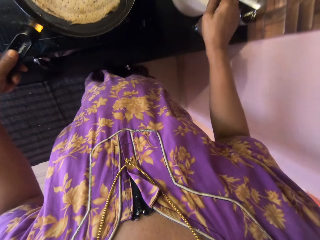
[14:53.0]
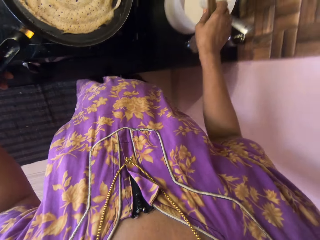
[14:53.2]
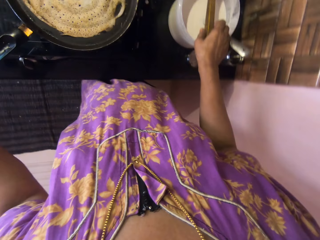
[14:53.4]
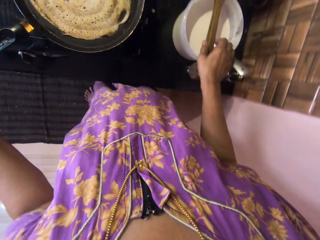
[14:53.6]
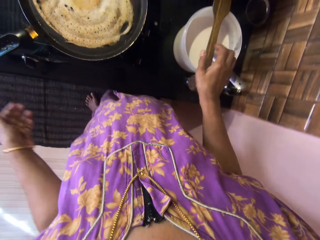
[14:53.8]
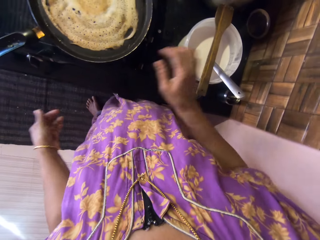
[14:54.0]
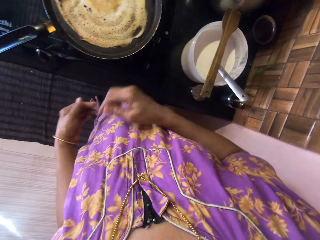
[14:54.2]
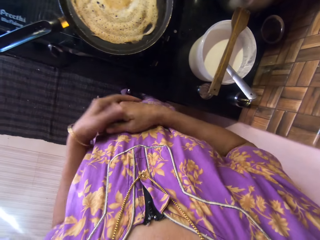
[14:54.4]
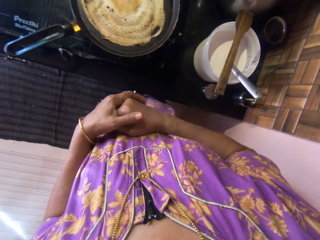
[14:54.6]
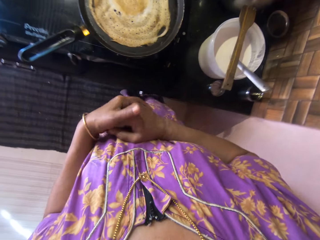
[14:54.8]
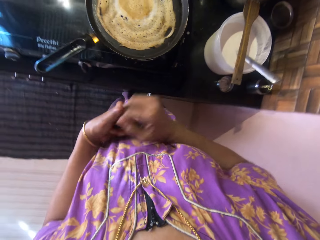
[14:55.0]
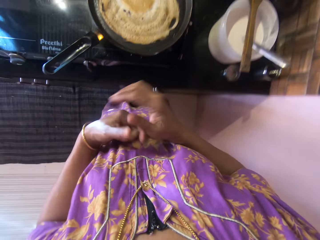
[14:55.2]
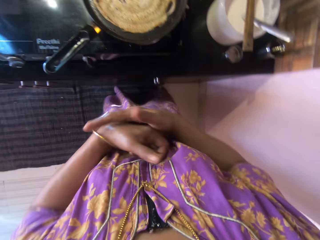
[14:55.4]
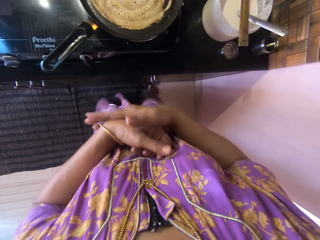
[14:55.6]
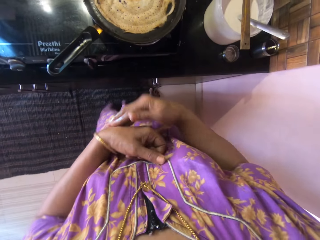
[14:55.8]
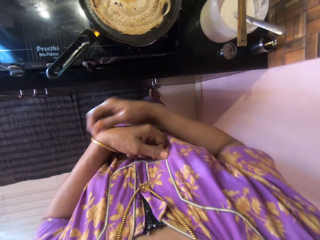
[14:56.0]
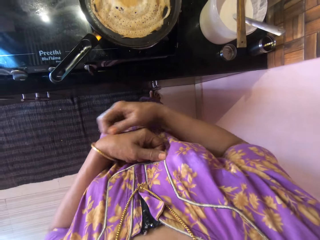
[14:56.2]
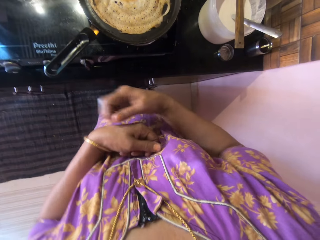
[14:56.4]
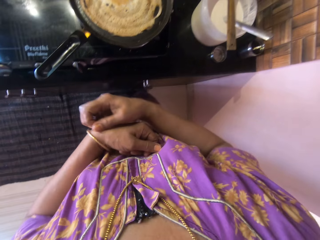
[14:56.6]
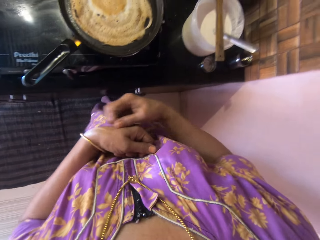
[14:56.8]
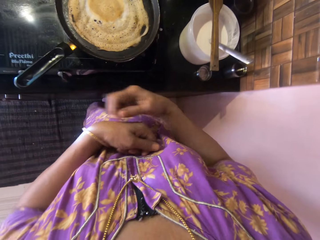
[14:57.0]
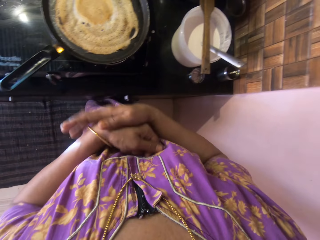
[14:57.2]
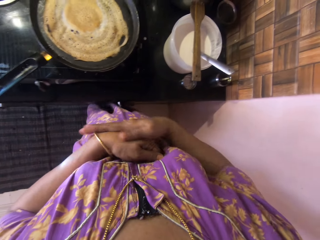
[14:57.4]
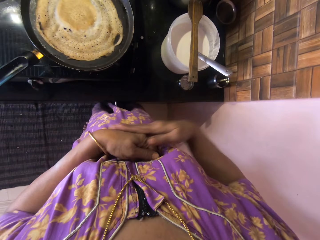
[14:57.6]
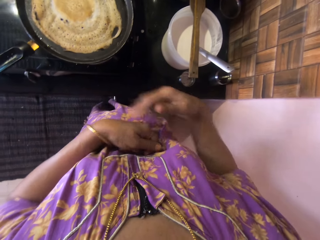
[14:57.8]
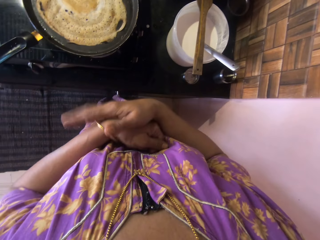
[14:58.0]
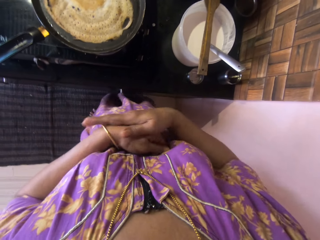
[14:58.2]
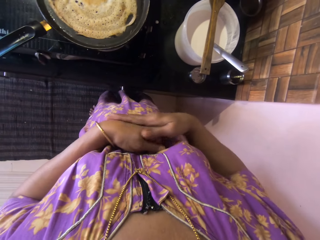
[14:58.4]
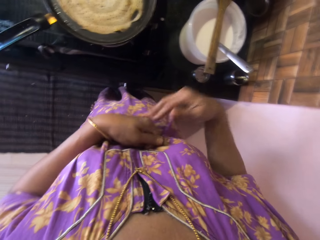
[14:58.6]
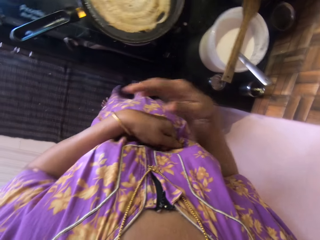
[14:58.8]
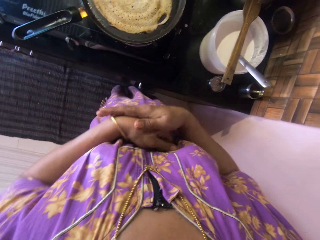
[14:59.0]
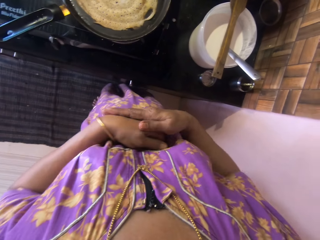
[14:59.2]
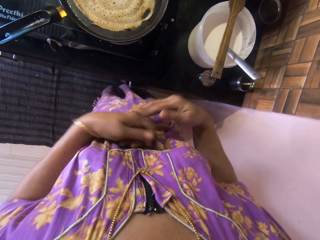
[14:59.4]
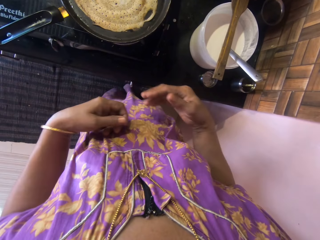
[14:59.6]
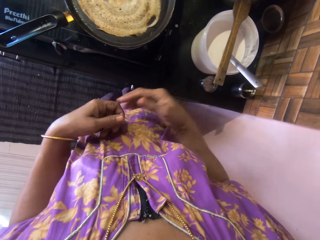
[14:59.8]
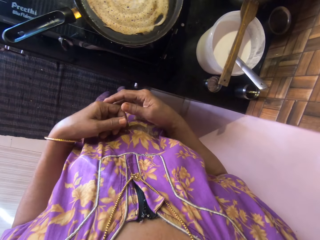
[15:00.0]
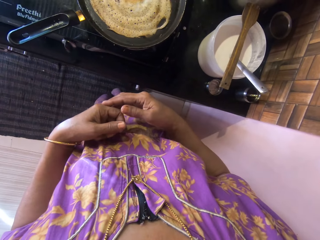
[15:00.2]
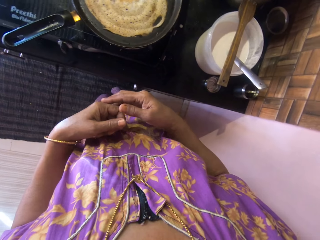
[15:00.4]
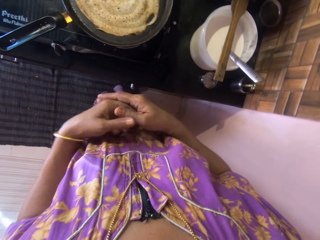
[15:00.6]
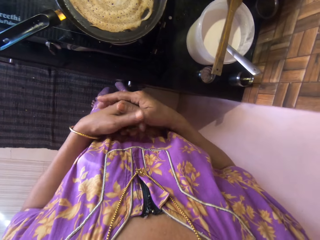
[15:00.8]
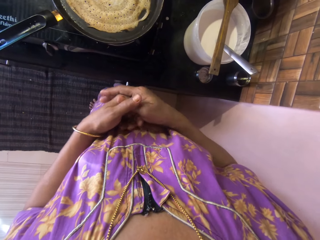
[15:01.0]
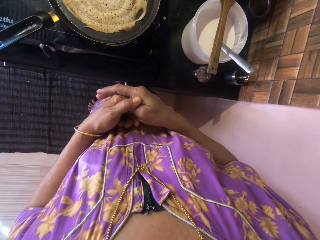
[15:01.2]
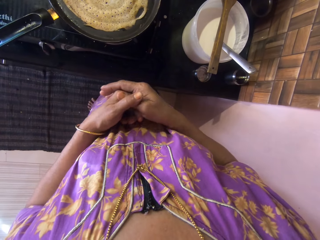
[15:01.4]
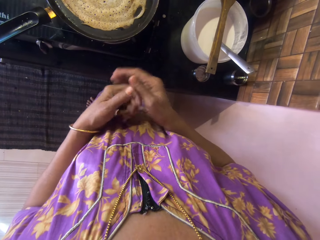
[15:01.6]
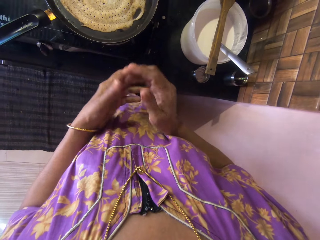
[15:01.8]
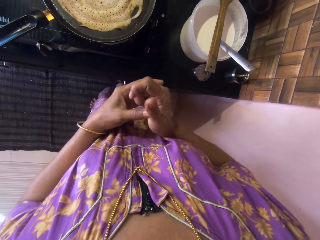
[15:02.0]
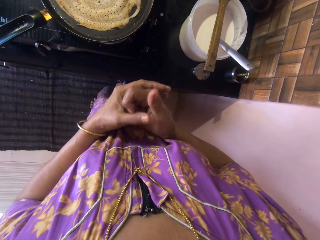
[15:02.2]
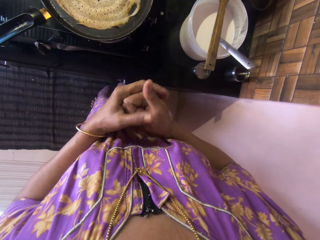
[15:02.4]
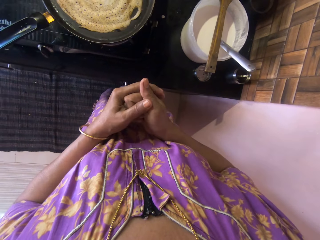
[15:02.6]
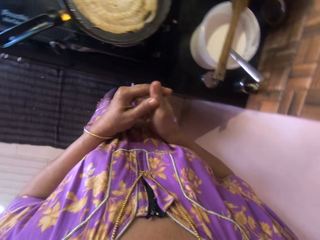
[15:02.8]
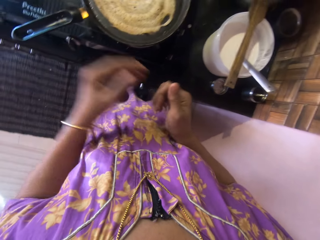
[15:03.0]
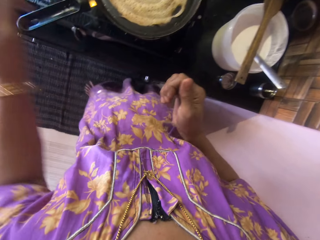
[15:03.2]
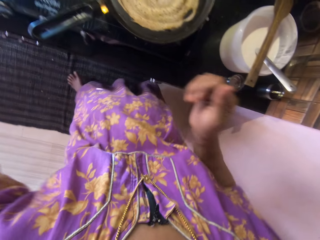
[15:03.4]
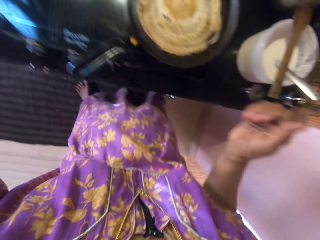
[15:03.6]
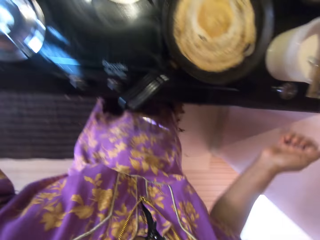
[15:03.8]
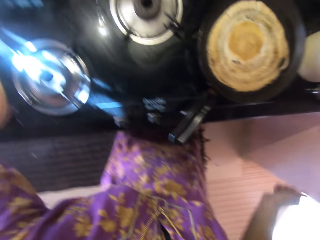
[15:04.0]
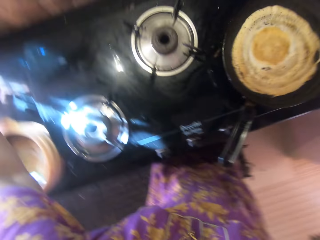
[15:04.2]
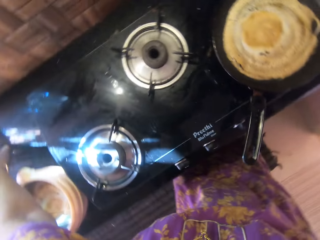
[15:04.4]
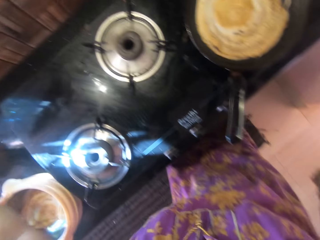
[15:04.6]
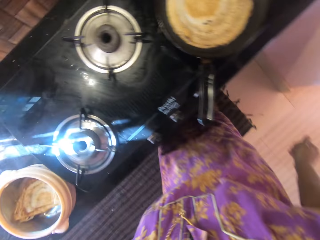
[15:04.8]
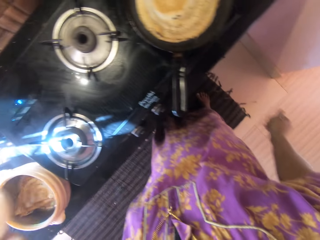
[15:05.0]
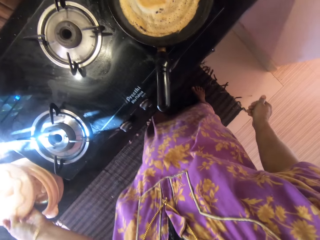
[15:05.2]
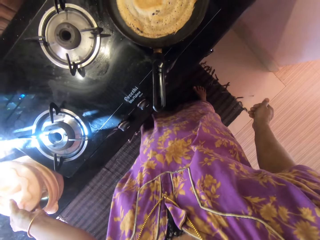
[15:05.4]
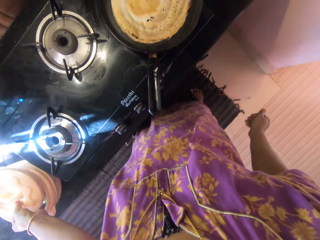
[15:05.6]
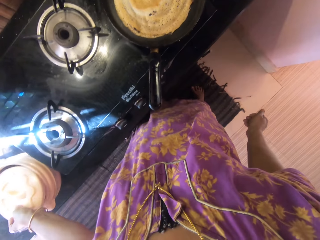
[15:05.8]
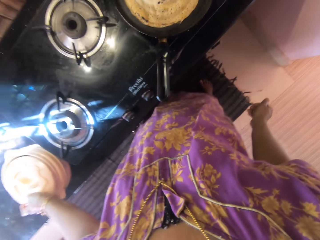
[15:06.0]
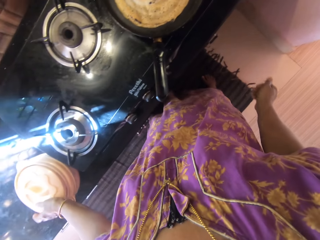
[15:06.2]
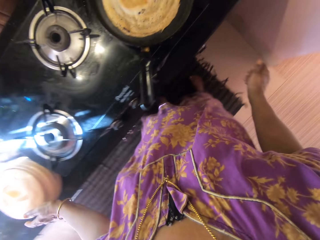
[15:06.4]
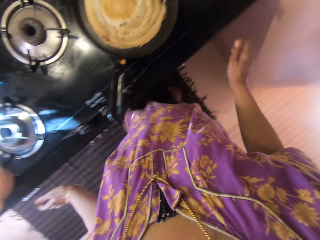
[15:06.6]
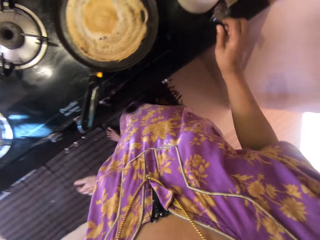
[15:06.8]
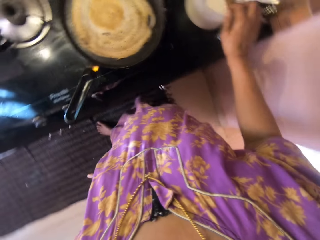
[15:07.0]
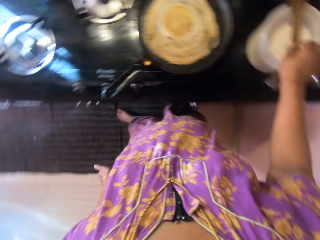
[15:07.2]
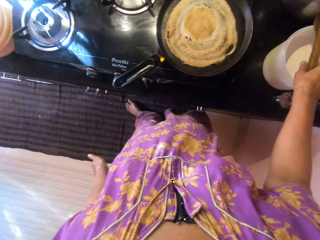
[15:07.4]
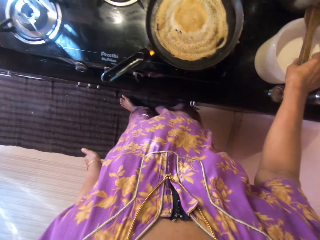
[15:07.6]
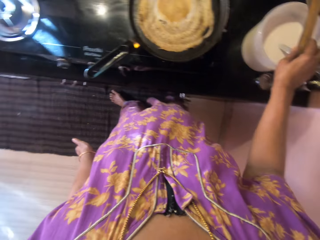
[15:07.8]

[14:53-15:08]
The camera wearer removes her left hand from the pan handle. She drops the wooden spatula or spoon on top of the tupperware. She rubs both hands together. She picks up a cover from a table with her left hand. She covers a food flask with the cover in her left hand. She picks up the wooden spoon.

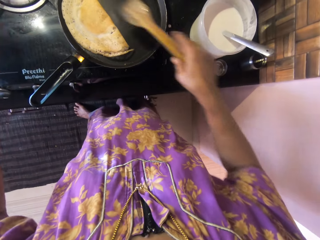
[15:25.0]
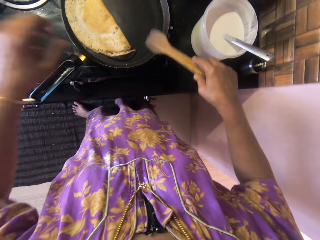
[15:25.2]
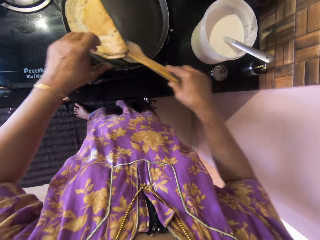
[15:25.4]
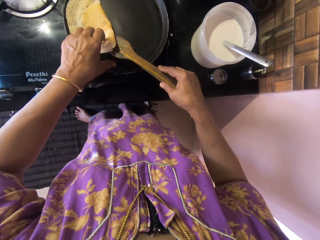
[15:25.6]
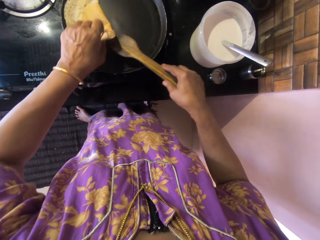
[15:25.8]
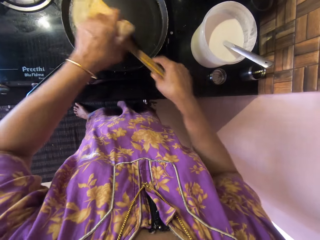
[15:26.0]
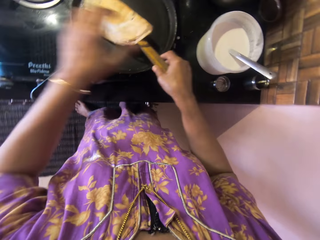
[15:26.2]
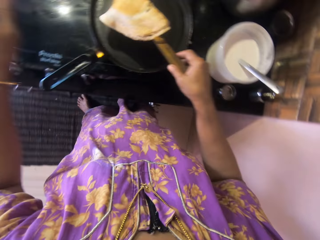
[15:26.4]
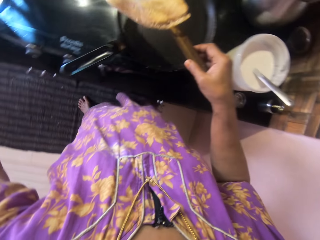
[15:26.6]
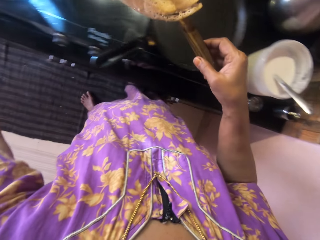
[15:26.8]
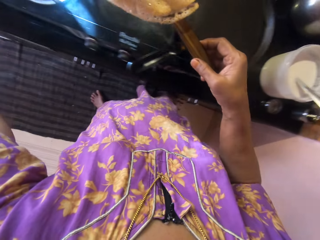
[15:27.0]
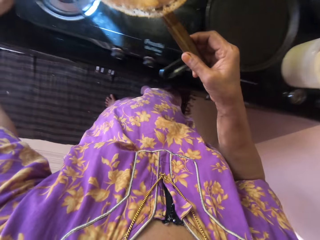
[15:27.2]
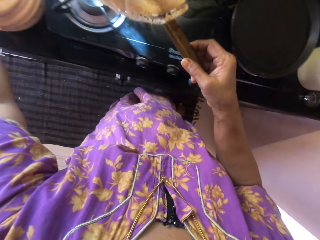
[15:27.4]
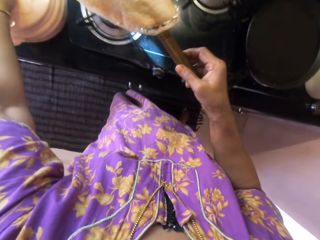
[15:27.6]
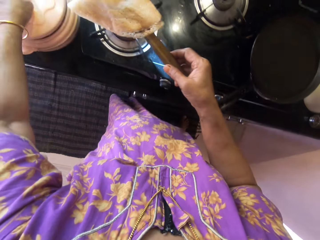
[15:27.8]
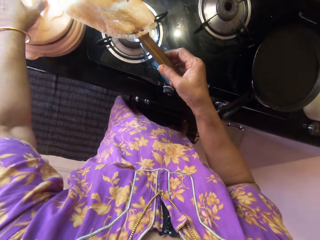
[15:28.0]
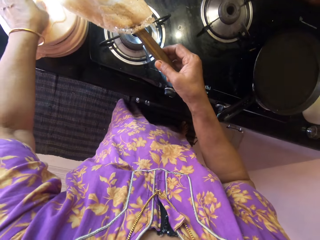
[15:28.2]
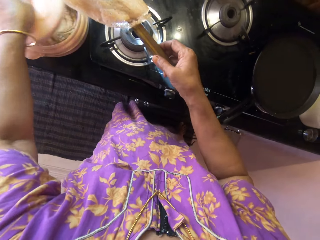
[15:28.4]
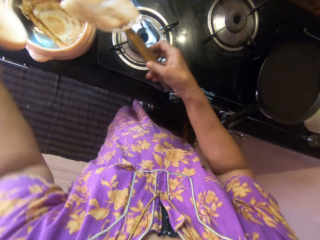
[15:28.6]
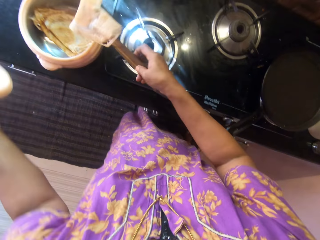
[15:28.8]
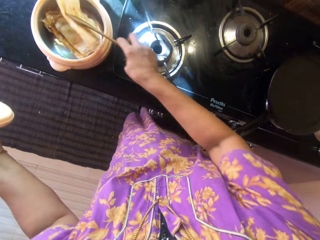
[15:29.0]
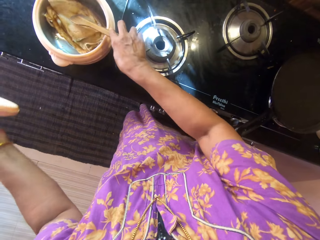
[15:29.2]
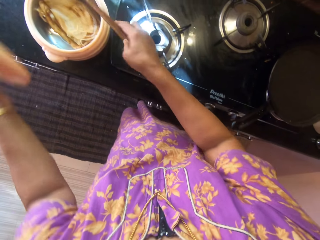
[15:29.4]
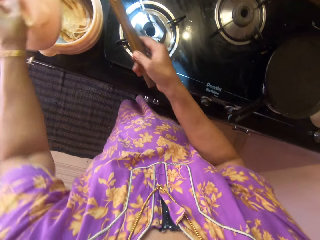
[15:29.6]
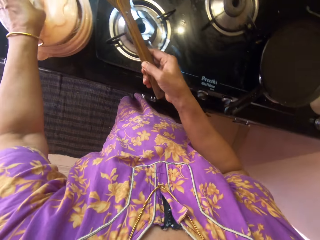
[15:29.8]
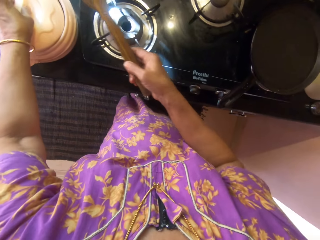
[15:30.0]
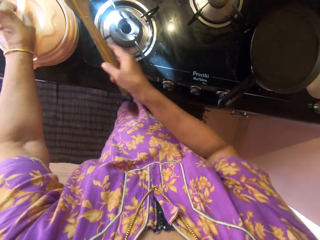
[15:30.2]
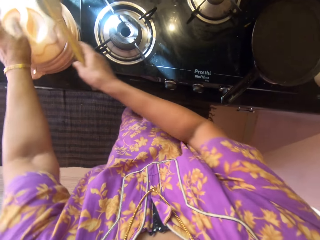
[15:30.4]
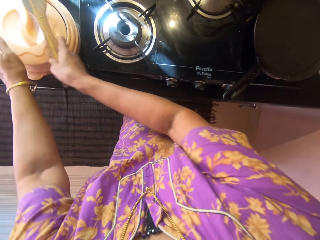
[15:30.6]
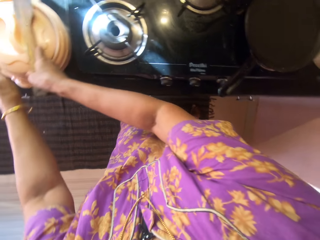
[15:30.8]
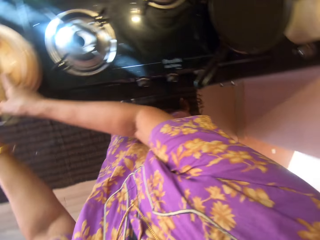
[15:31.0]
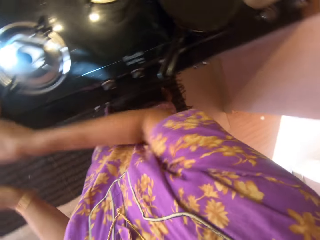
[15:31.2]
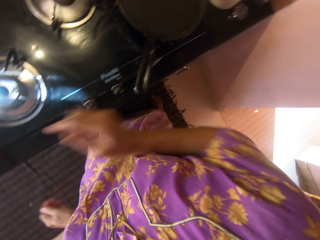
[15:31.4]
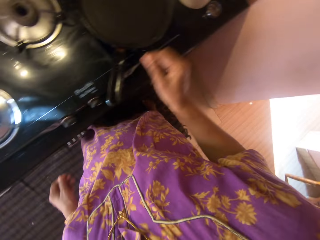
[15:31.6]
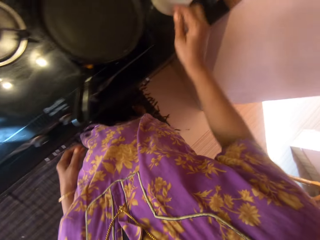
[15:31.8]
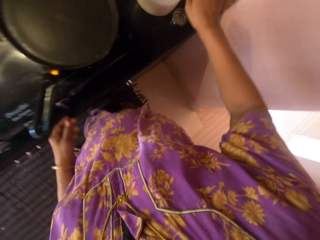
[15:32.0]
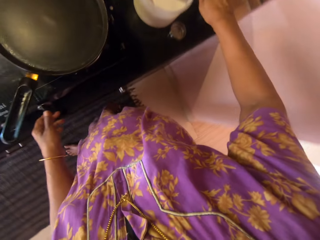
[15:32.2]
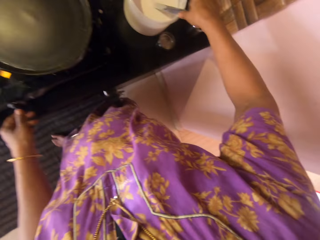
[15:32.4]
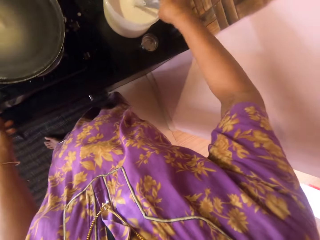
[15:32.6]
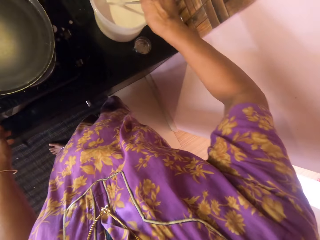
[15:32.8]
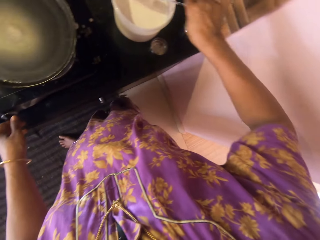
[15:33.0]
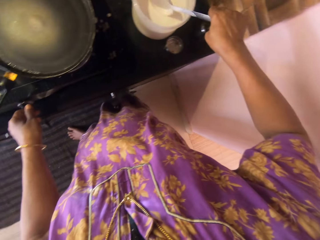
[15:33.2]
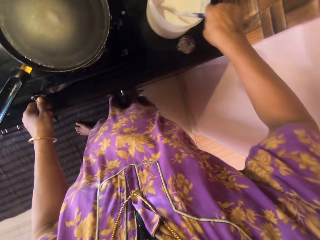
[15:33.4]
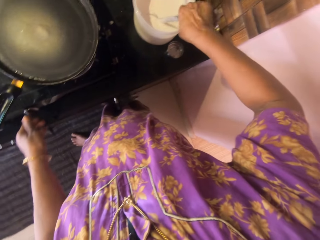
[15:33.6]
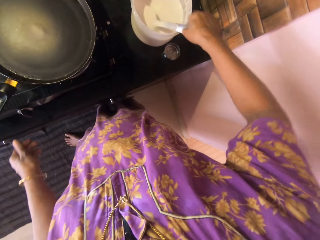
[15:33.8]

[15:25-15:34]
The camera wearer carries the pancake with the wooden spoon or spatula. She drops the pancake on the wooden spatula with her left hand. She lifts the cover from the food flask with her left hand. She puts the pancake into the food flask with the wooden spatula. She uses the wooden spoon to turn the pancake. She covers the food flask with the cover. She places the wooden spatula on the cover of the food flask. She holds the control knob on the cooker with her left hand. She picks up the metal spoon from inside the tupperware with her right hand.
